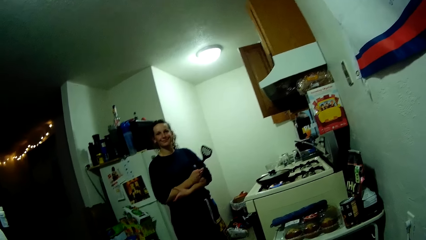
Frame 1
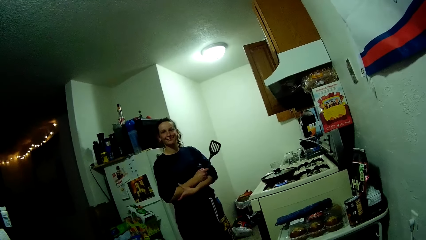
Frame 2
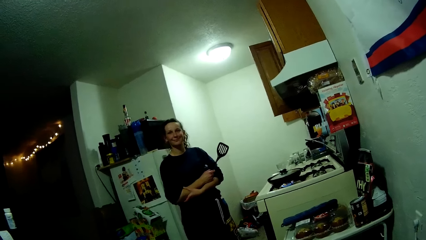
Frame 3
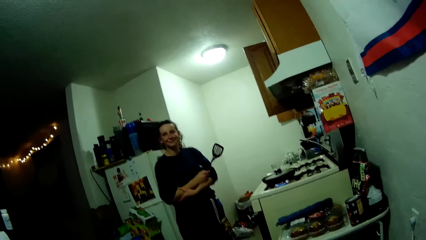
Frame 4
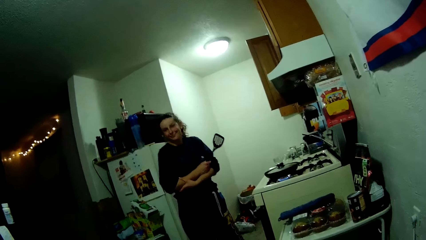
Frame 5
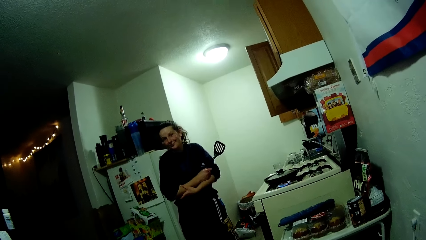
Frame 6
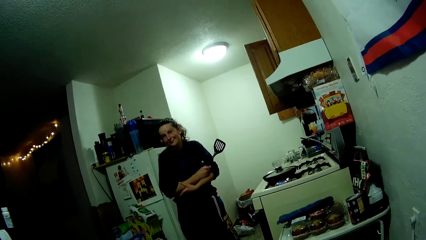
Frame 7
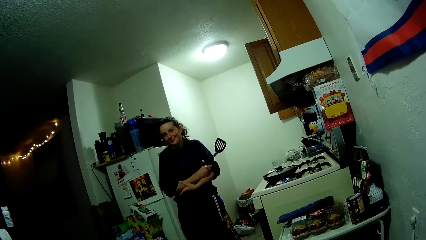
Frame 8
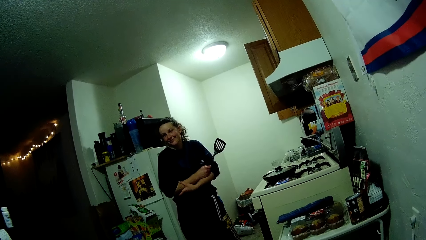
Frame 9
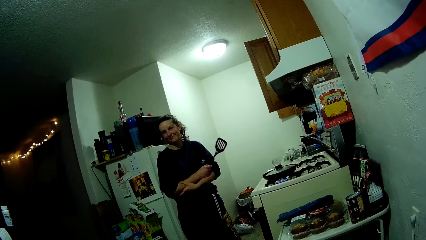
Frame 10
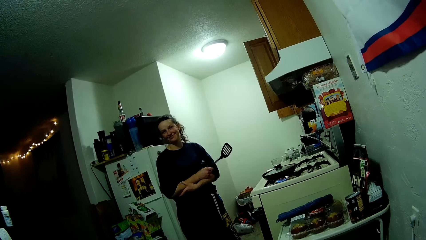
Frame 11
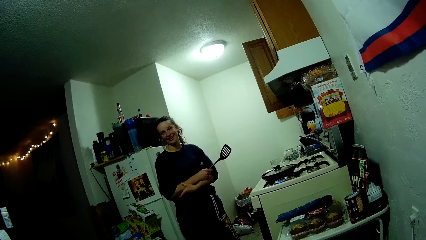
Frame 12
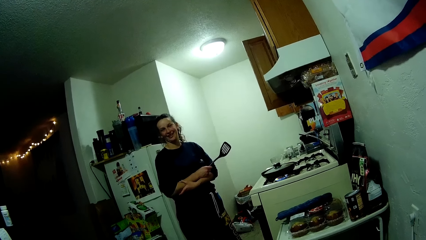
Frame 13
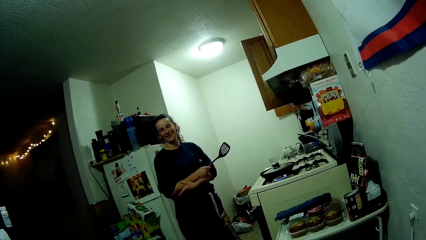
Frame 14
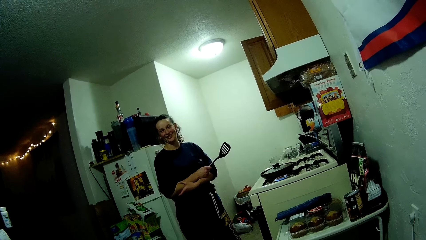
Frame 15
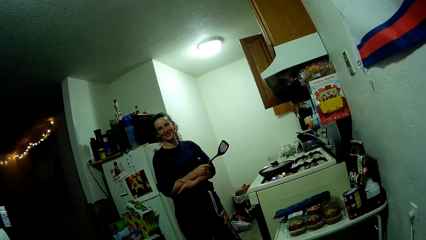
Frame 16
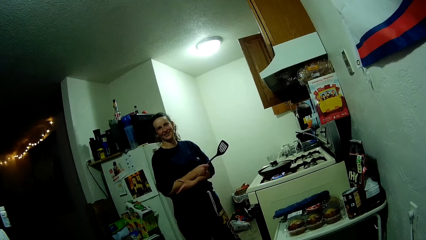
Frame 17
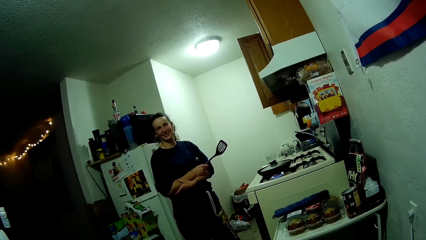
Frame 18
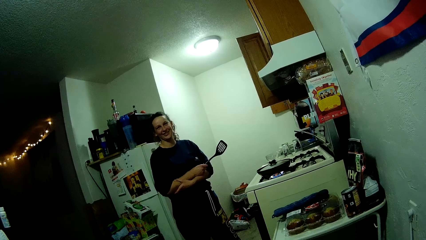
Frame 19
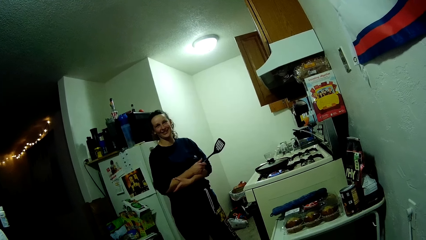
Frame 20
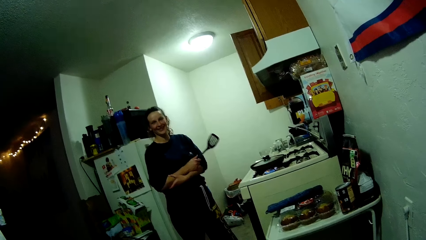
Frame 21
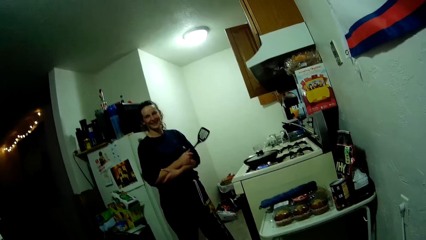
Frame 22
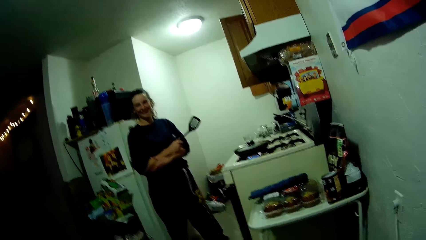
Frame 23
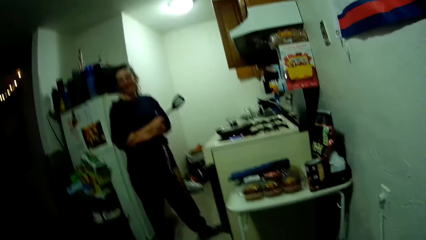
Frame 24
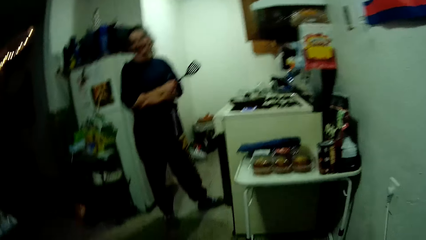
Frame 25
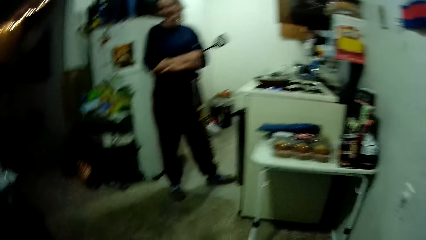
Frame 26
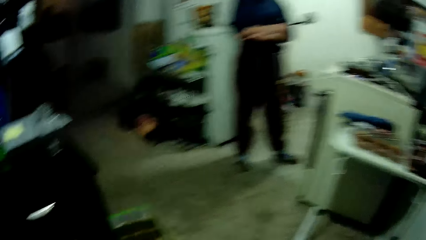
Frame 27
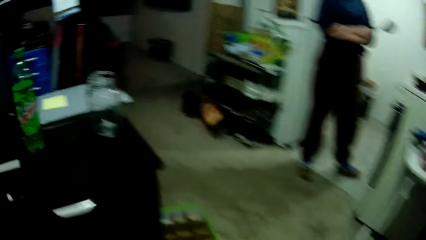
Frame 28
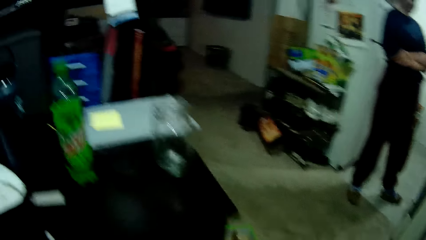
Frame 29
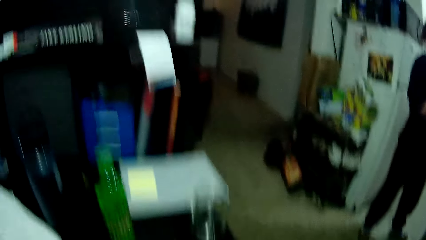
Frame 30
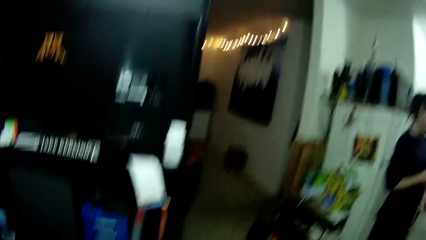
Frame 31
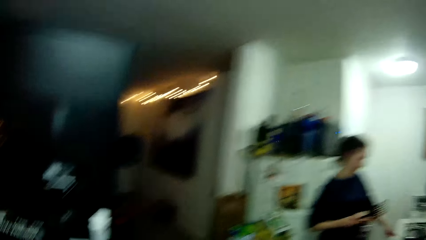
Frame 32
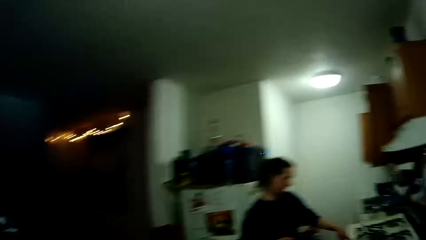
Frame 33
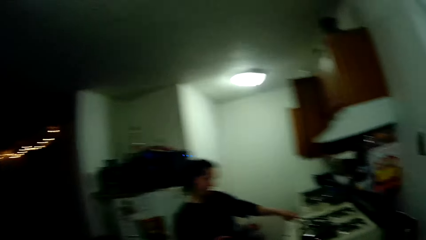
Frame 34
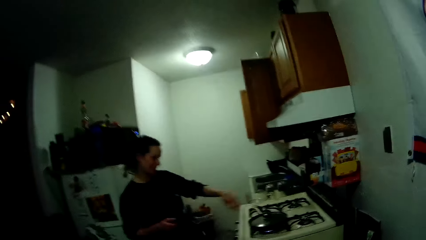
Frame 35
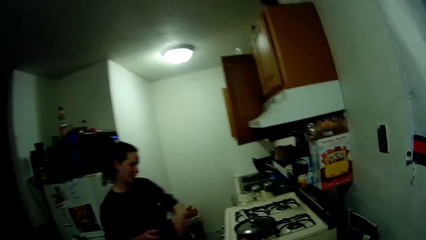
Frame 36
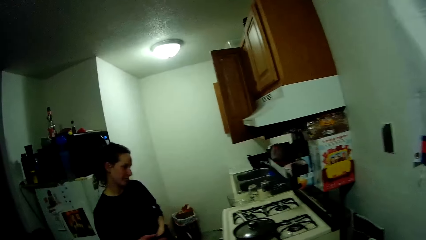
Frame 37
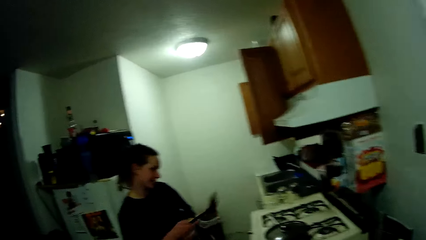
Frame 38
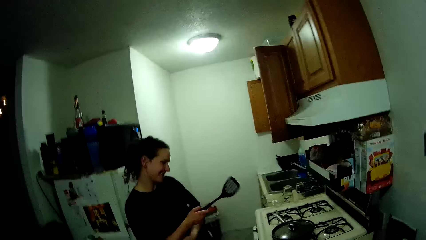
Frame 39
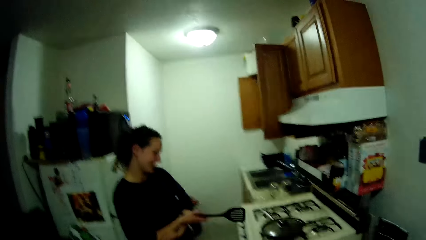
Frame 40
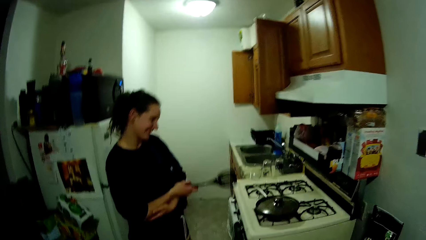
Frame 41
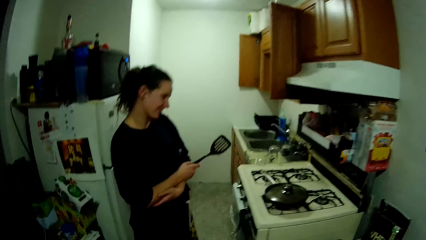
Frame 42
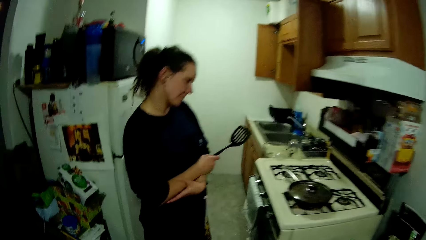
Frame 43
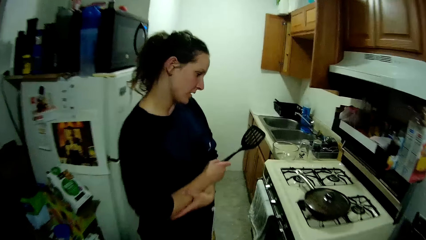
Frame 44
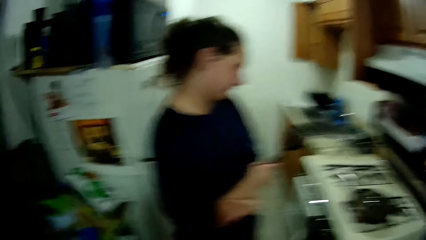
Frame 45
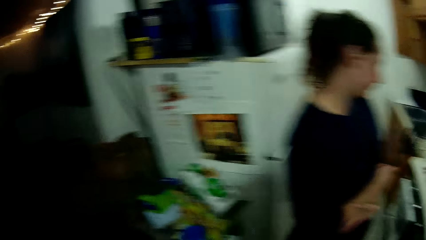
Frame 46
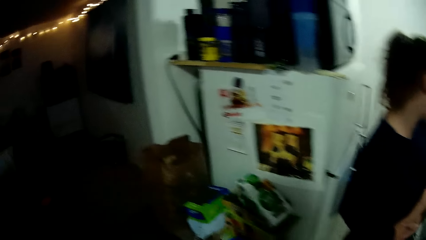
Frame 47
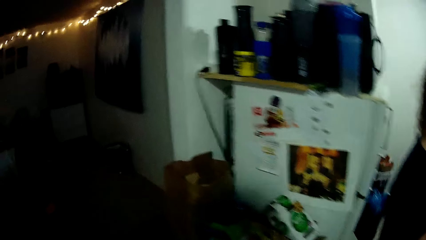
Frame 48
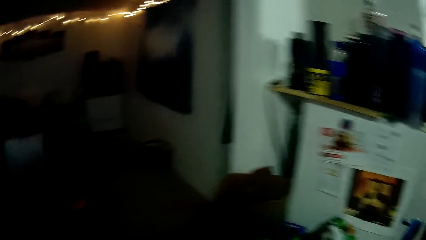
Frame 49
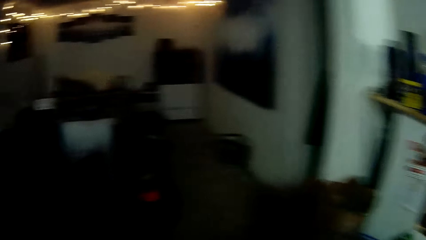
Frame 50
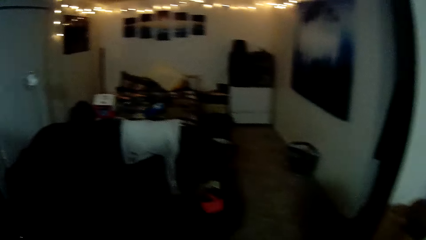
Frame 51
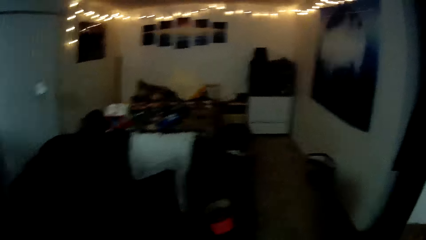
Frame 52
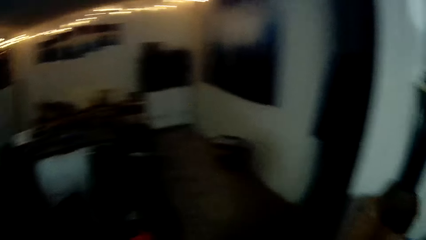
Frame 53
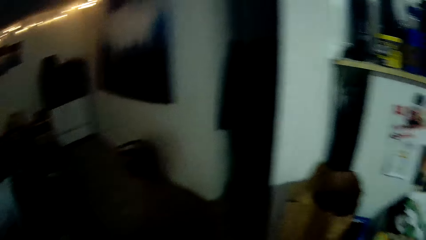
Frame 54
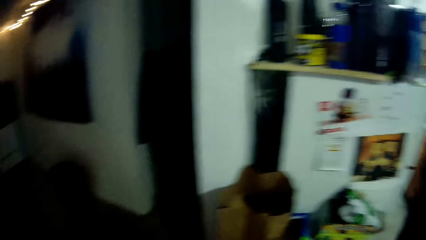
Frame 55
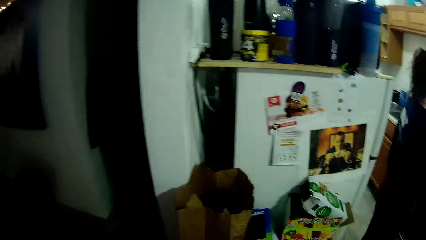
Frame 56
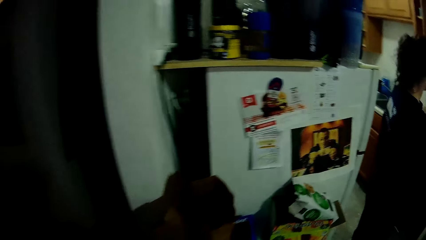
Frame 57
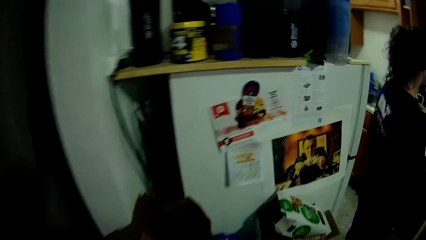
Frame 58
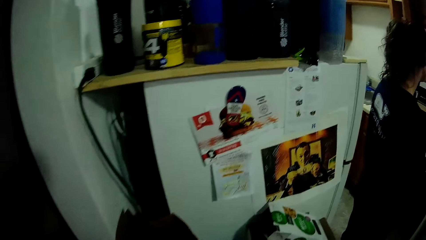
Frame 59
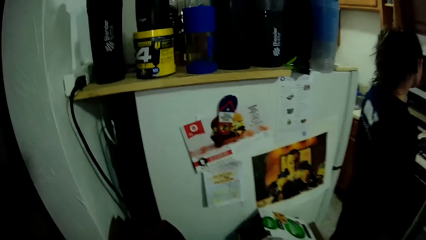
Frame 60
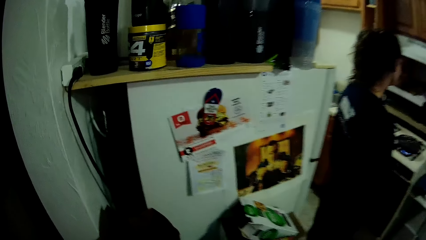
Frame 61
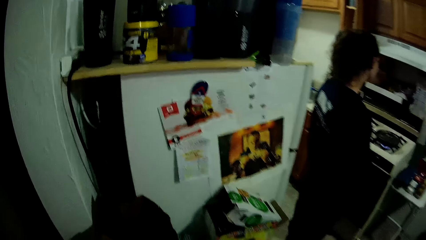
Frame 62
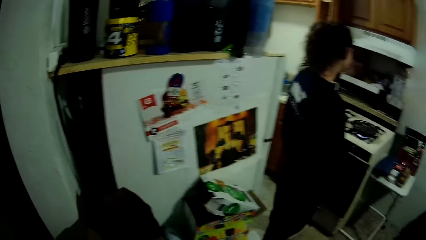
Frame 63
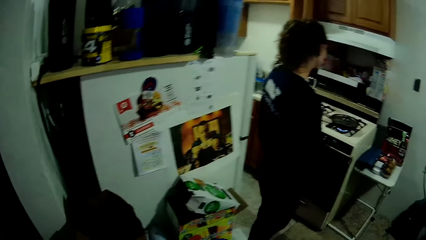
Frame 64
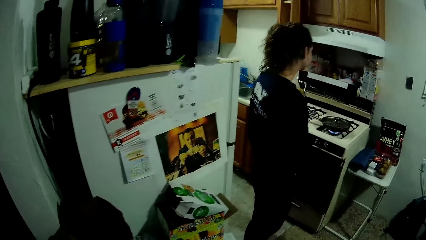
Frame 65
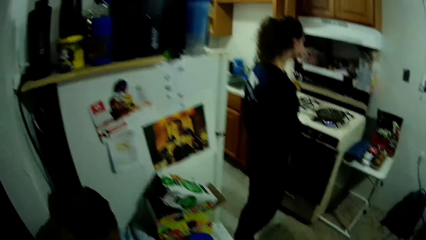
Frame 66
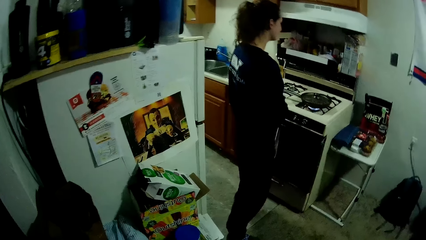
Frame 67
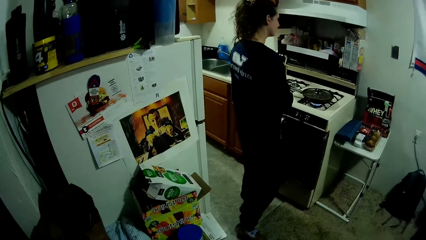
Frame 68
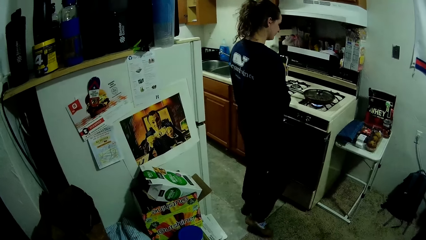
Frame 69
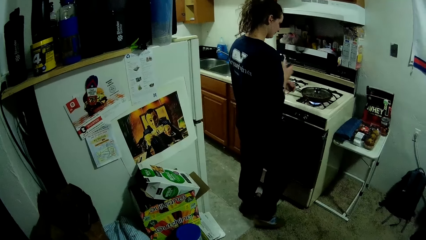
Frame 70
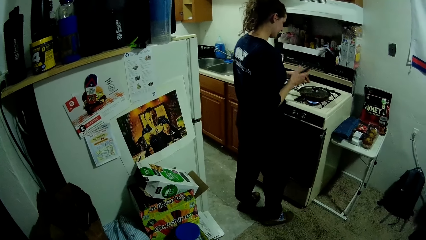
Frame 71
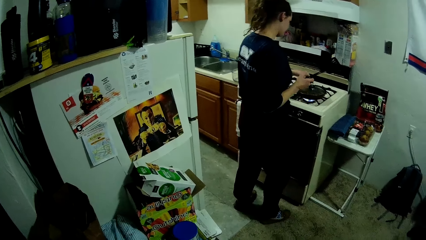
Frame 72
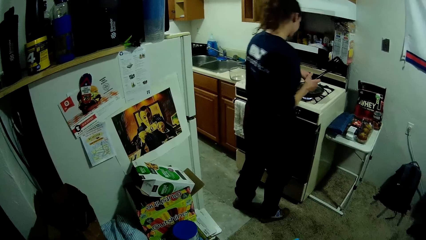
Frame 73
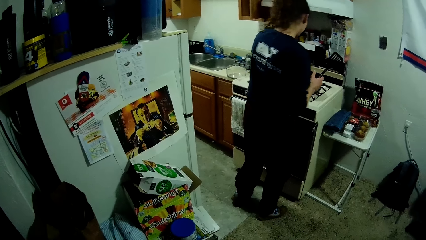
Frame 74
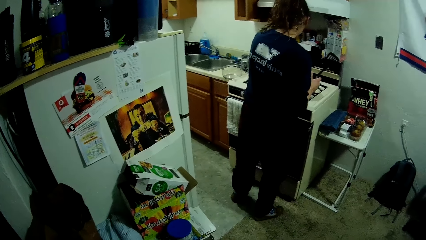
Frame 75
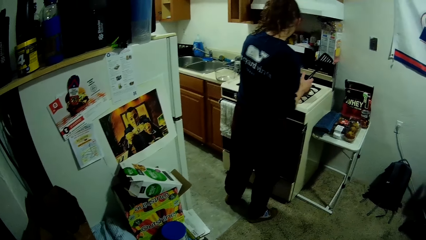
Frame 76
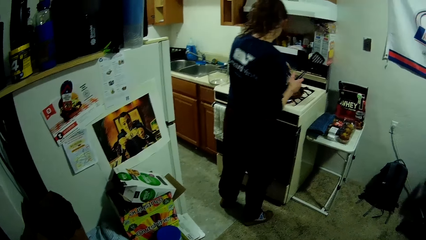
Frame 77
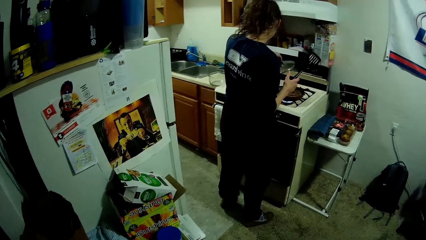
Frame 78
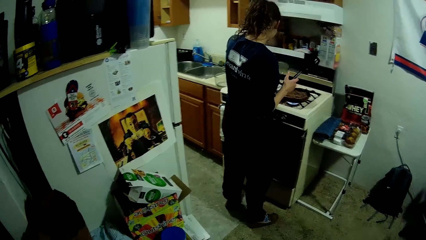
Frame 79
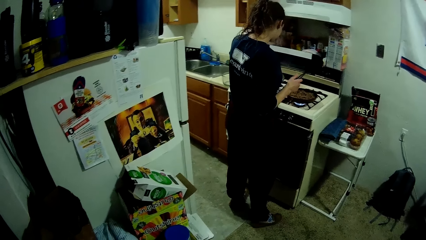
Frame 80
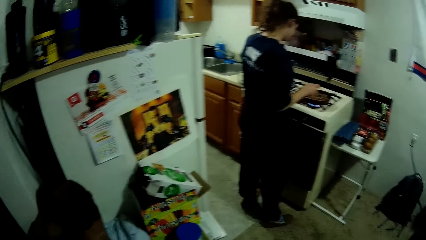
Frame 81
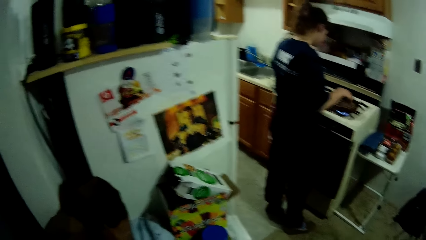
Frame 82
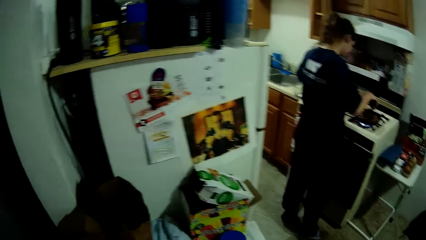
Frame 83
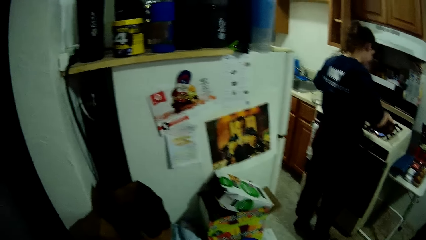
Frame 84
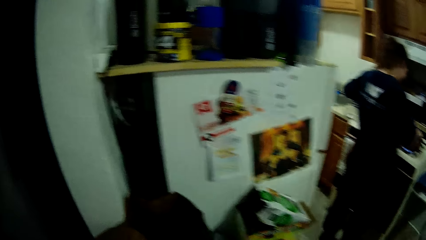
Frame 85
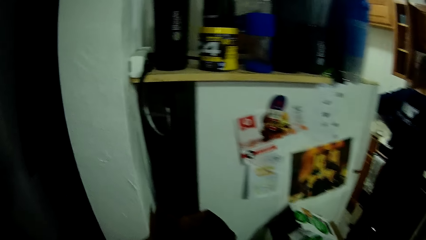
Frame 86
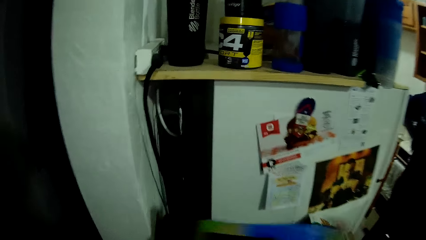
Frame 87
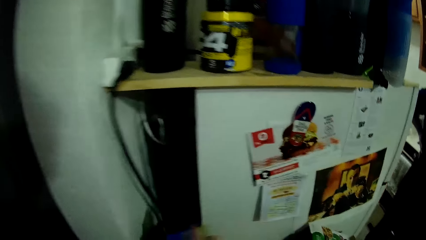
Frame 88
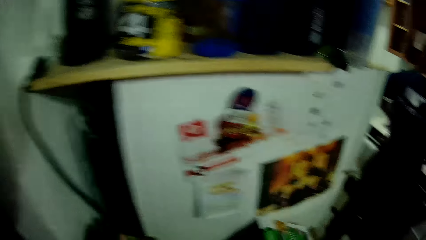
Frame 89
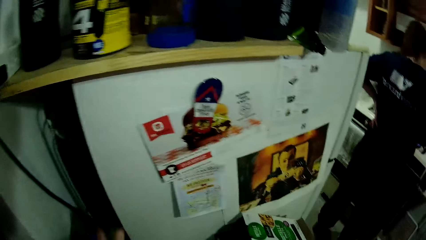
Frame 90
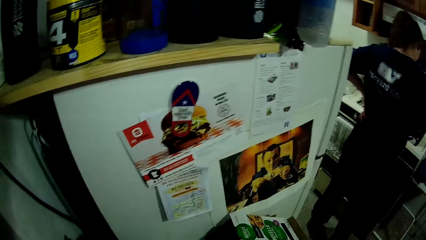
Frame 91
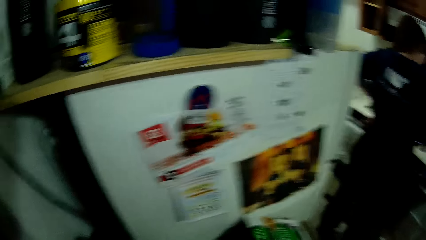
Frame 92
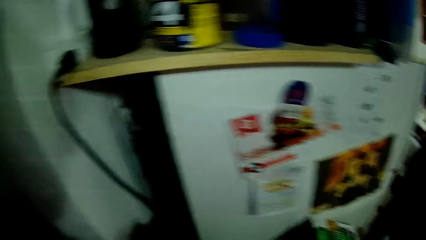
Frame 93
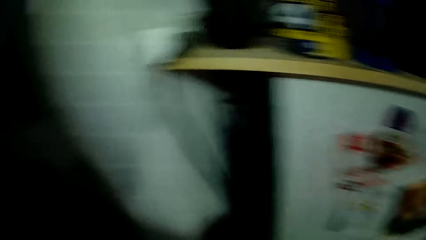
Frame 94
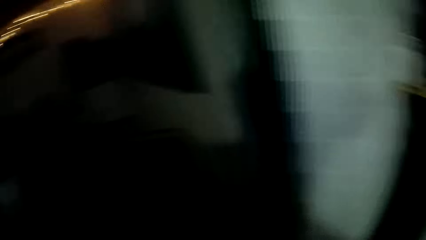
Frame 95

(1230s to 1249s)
The camera wearer stands up. They walk towards a woman. They look around. They stare at the woman. The woman opens the pot cover with her right hand. The camera wearer stares at the fridge. The woman stirs the food in the pot on the cooker with the spatula in her right hand.
